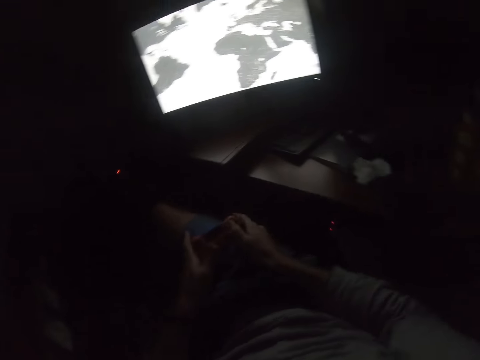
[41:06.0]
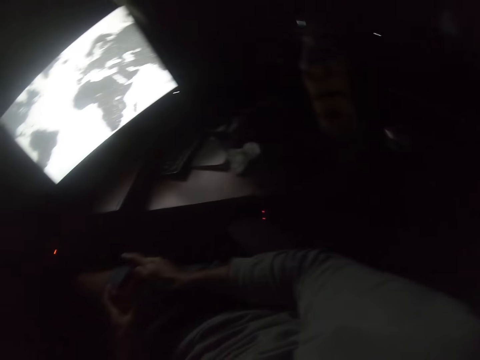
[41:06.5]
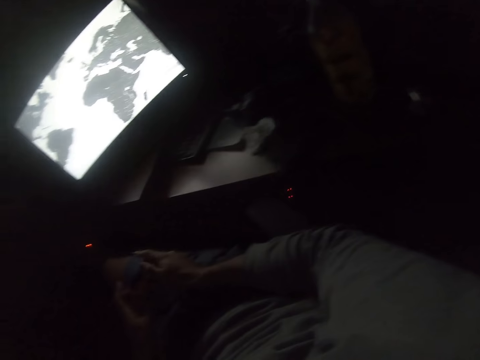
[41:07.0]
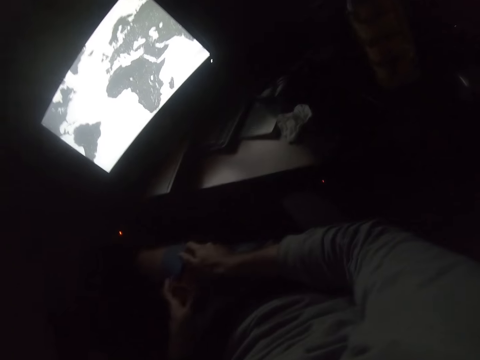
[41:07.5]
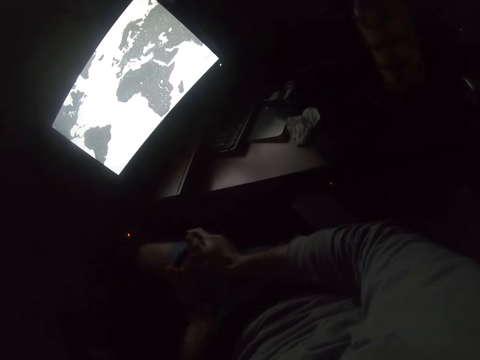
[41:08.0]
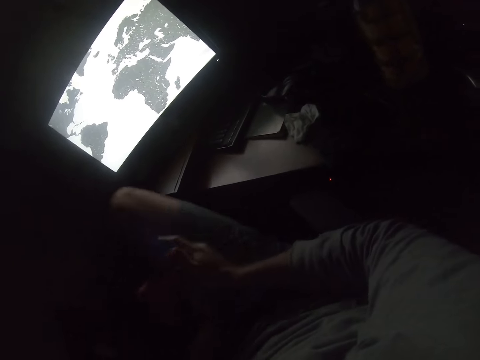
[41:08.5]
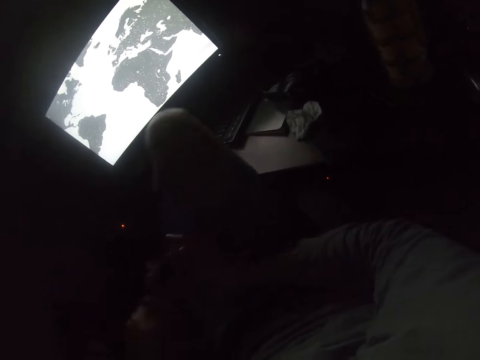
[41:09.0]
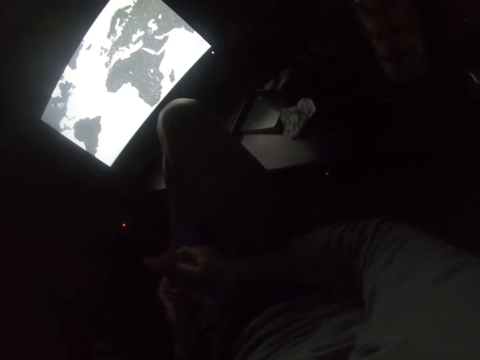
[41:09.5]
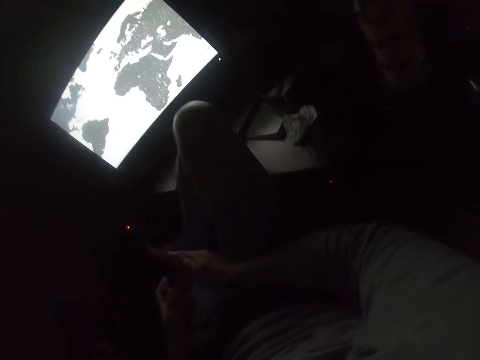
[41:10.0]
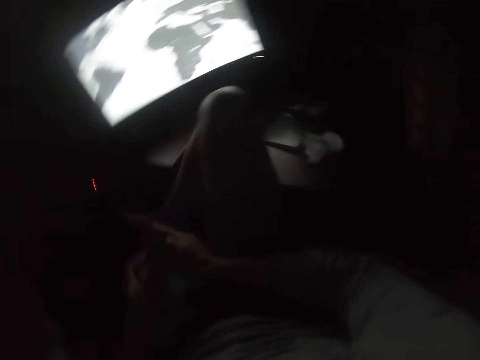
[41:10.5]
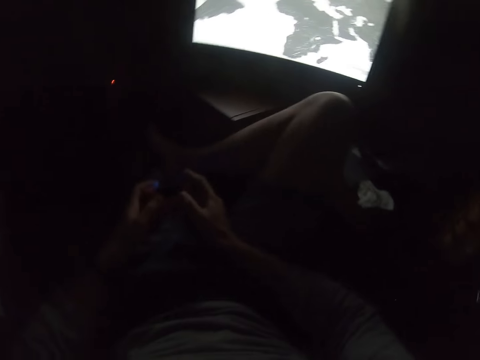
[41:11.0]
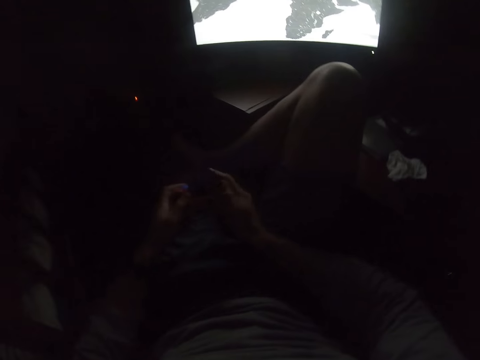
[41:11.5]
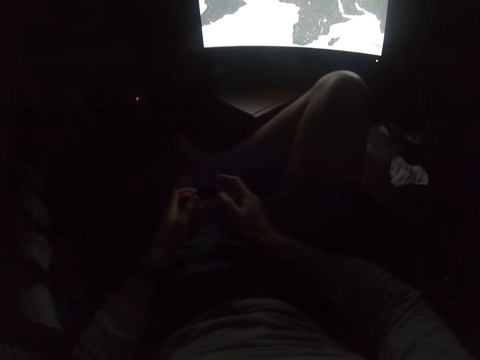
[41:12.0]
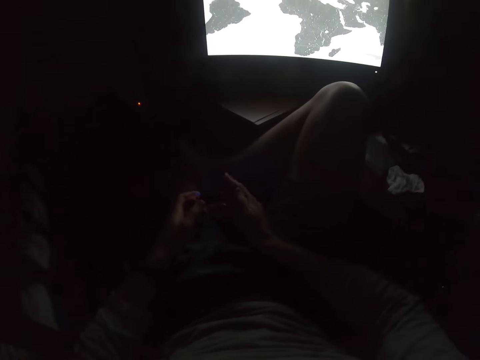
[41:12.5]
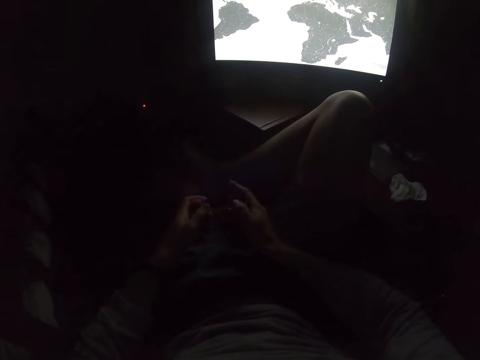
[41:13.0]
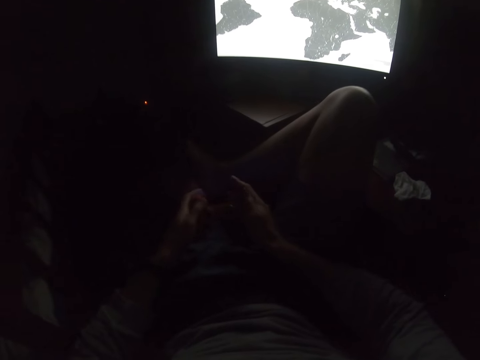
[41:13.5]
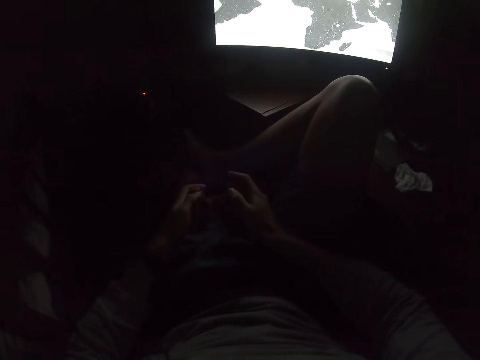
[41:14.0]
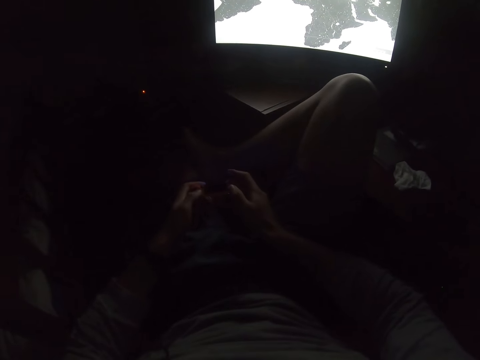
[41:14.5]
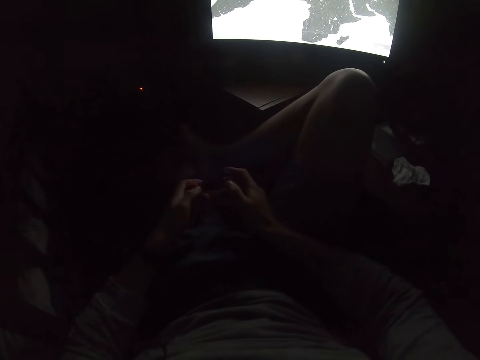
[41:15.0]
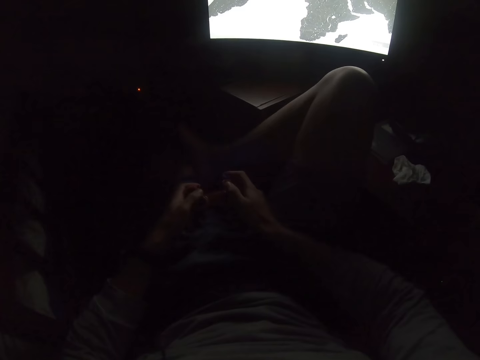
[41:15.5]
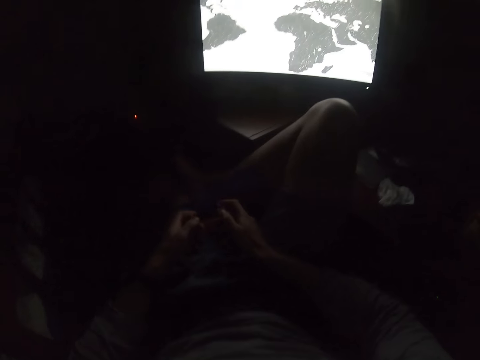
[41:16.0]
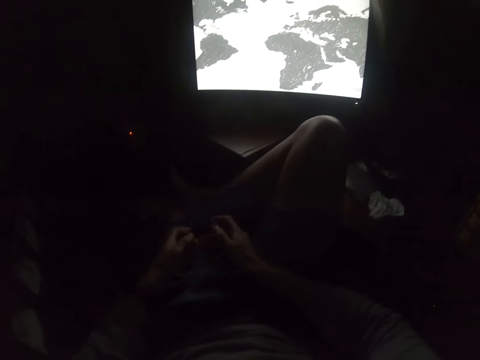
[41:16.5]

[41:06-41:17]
The camera wearer holds the game pad. He picks up the game controller. He puts his leg up. He presses buttons on the game controller. He plays the video game.

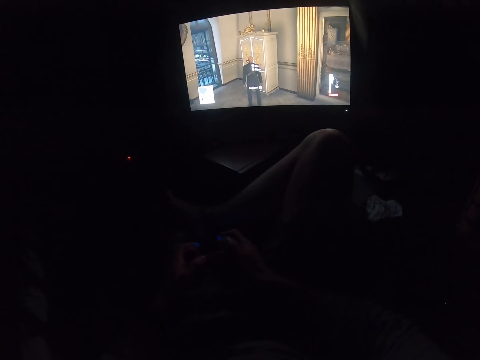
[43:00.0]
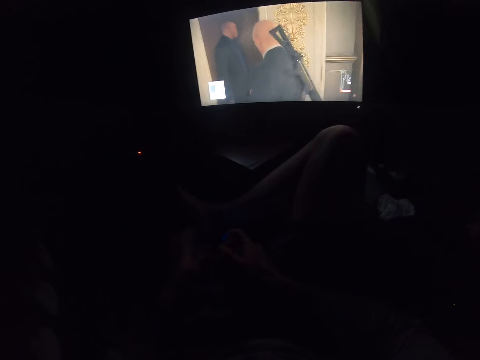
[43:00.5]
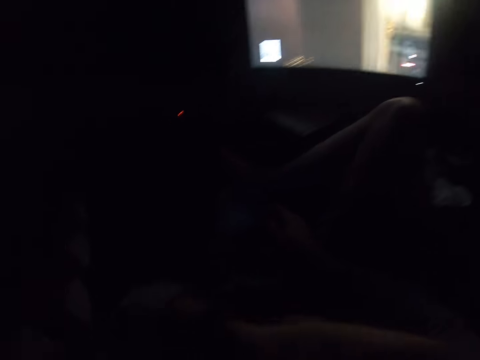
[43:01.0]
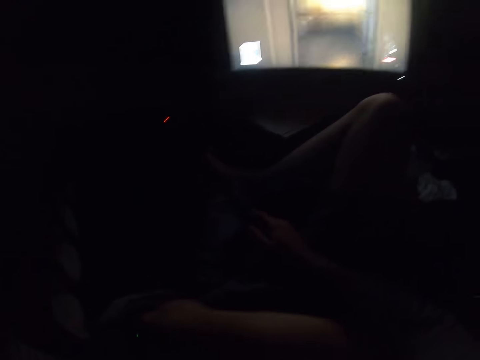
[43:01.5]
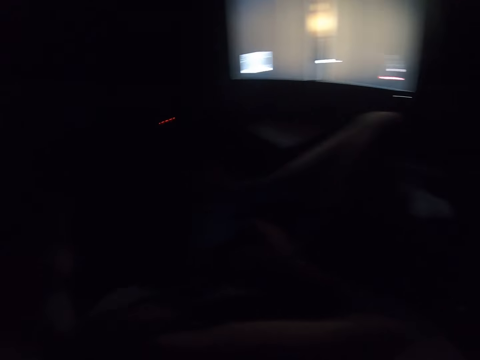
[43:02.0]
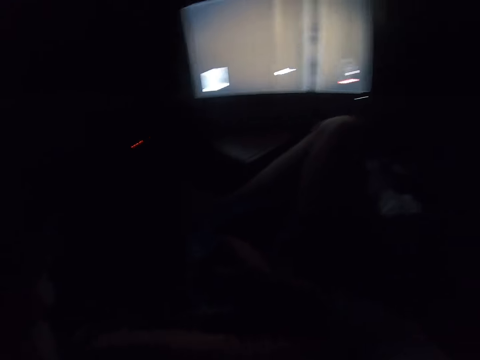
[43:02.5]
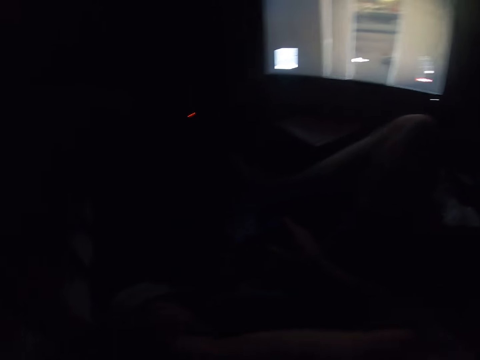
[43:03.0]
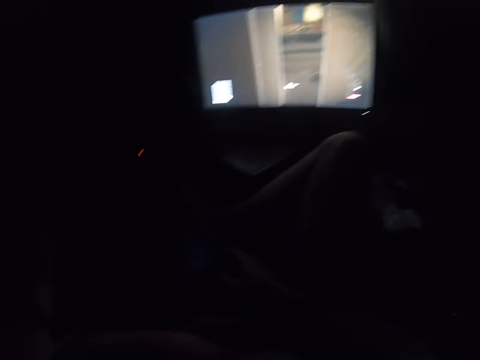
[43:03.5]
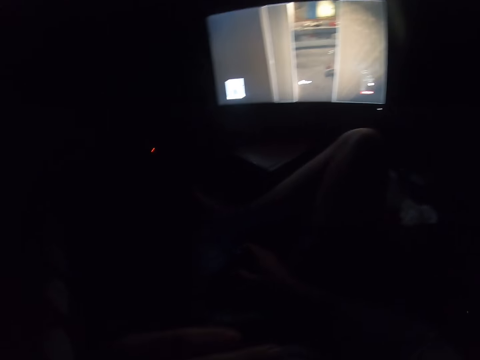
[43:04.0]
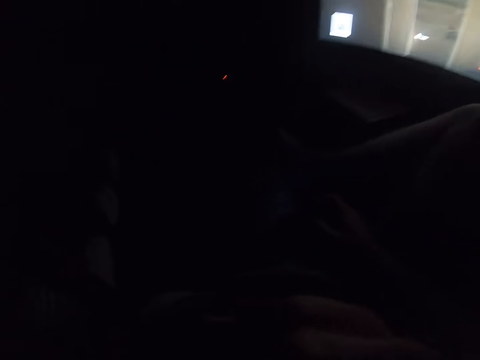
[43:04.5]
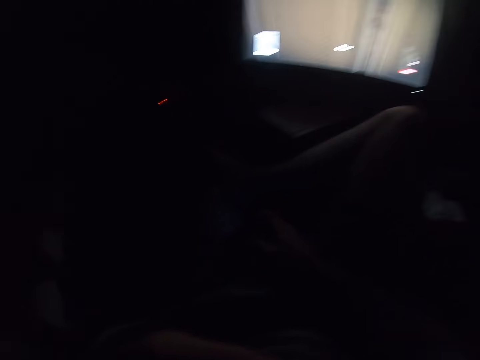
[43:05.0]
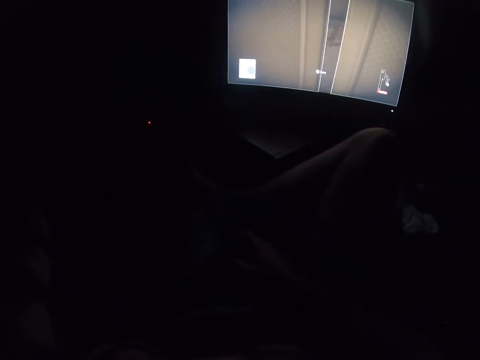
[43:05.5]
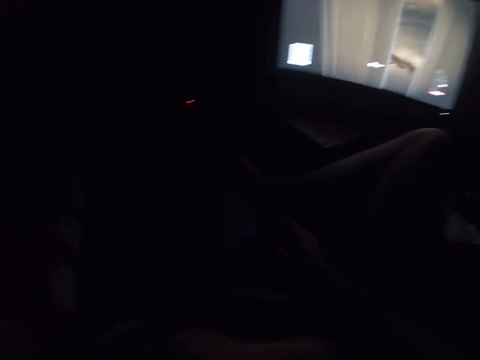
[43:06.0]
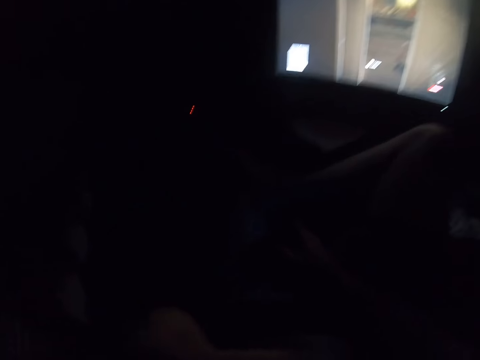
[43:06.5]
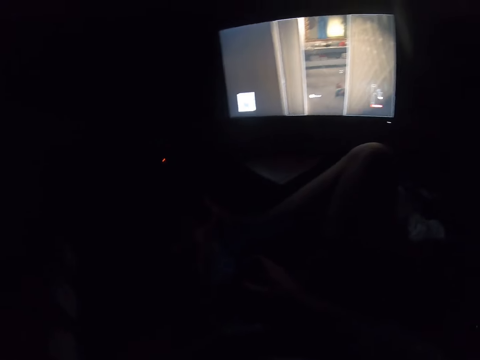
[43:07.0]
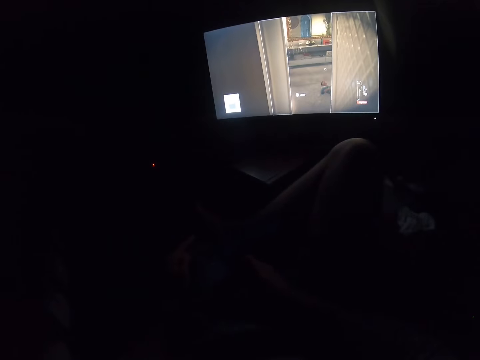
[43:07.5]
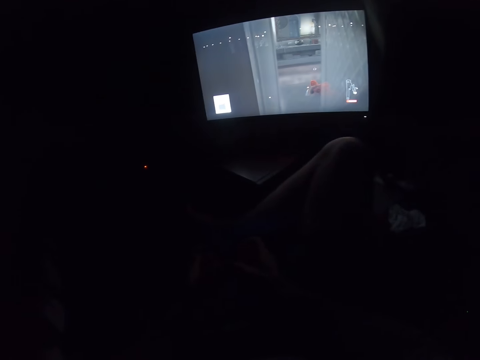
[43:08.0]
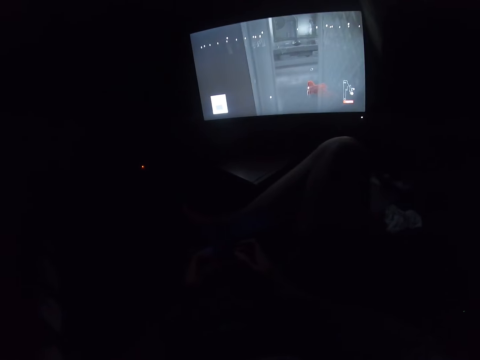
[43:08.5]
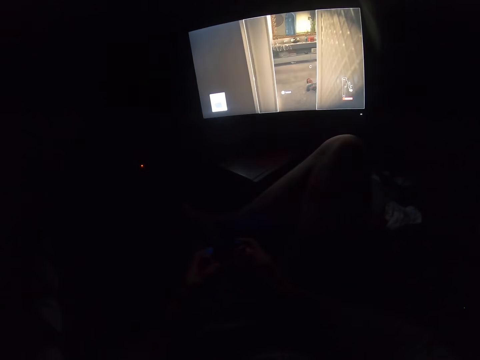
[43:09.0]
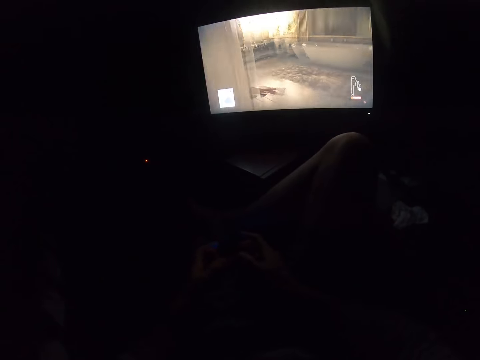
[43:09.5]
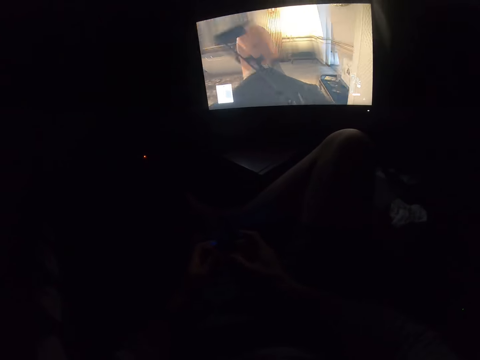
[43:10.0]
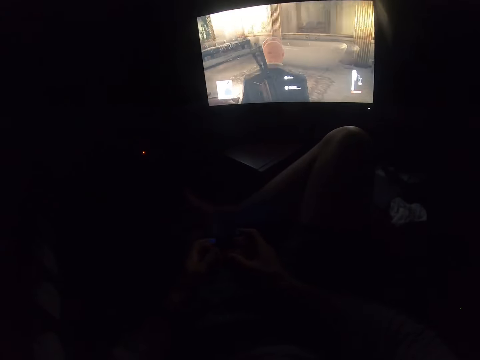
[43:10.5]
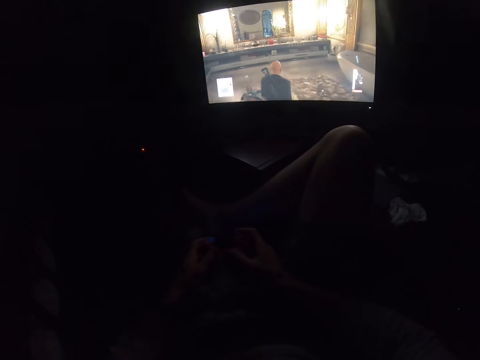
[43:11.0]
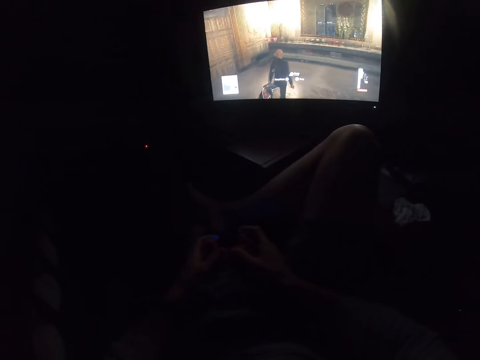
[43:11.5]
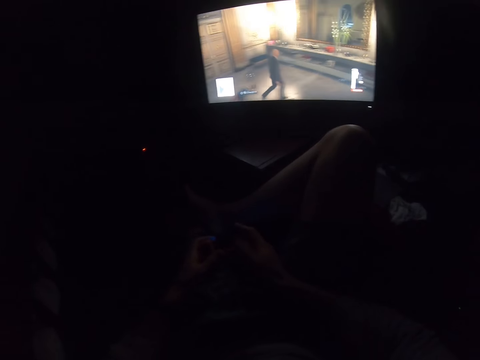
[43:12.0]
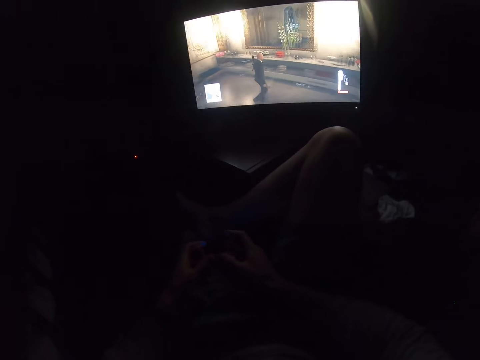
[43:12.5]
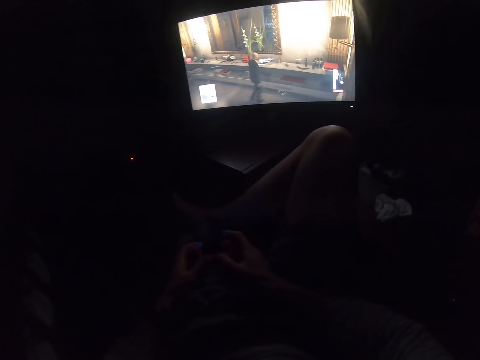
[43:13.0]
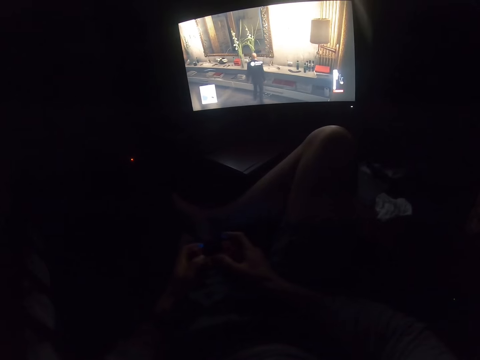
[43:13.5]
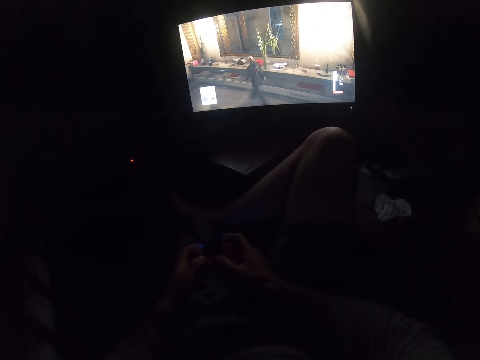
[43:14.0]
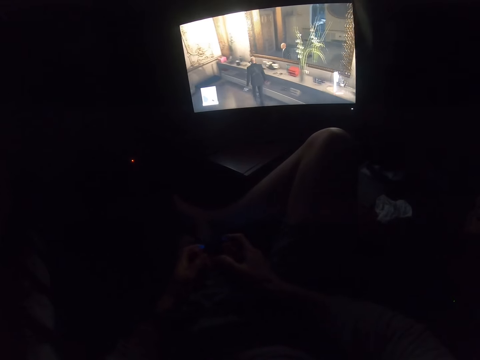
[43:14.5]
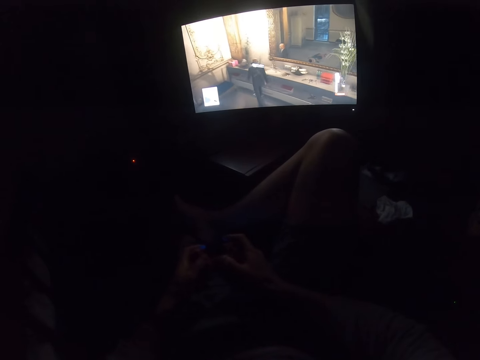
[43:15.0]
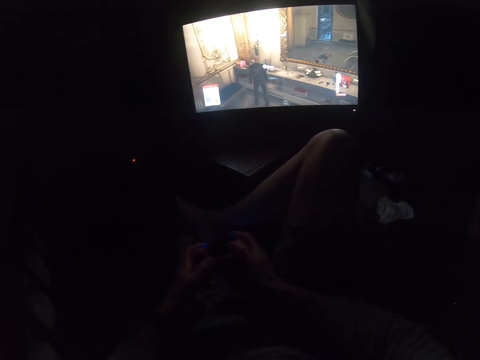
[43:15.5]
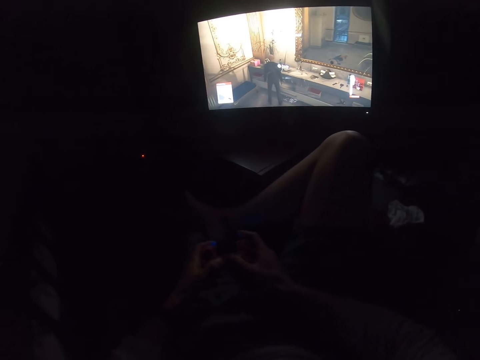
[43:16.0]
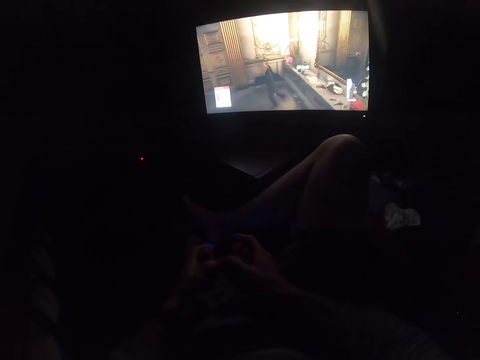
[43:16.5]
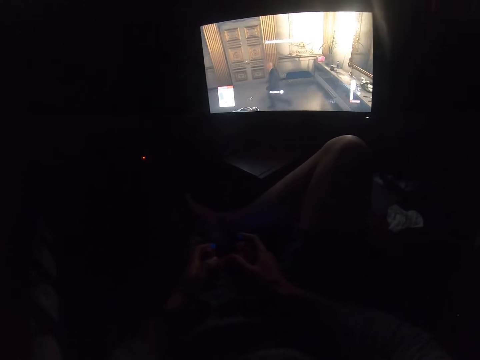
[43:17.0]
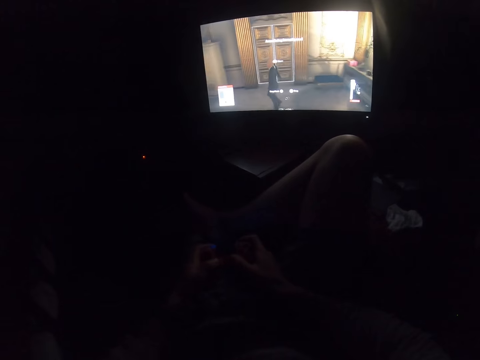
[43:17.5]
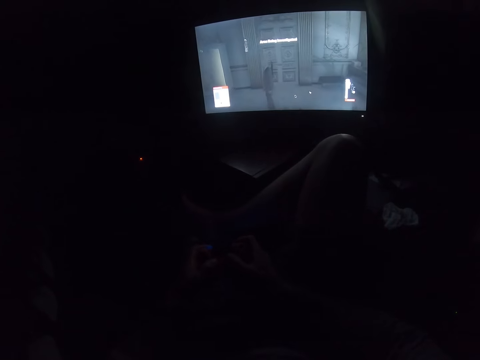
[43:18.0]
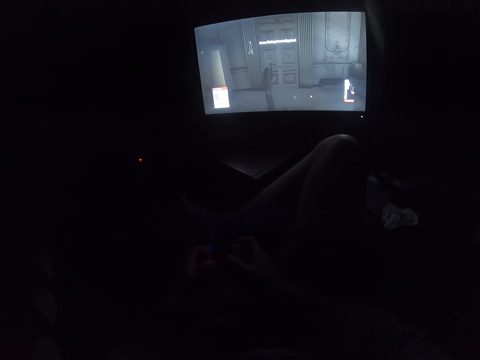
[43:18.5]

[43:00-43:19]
The camera wearer lifts the hand. They look at the desktop. They hold the game controller. They play the video game. They press buttons on the game controller.
